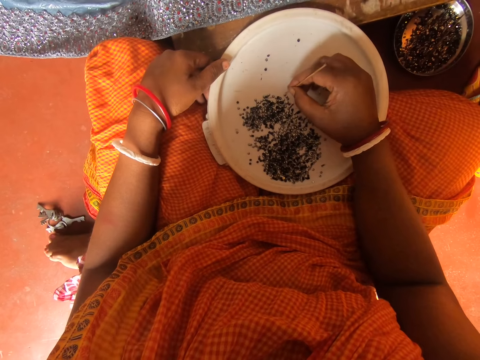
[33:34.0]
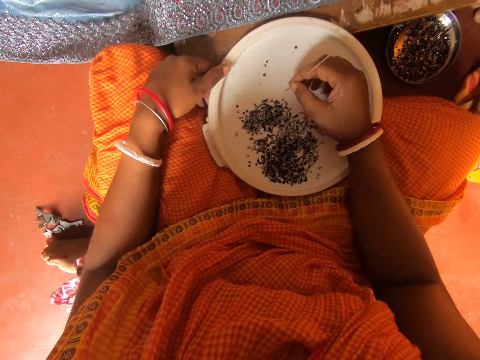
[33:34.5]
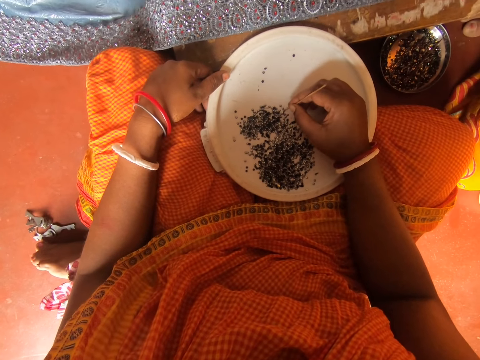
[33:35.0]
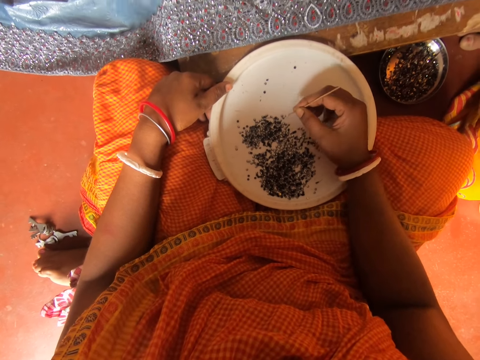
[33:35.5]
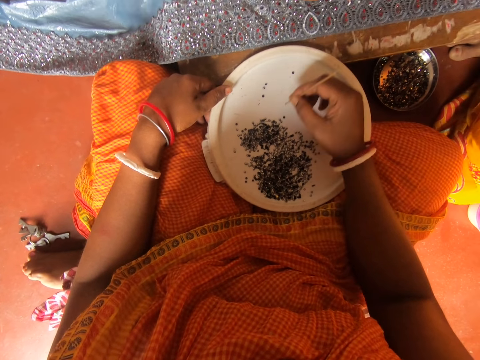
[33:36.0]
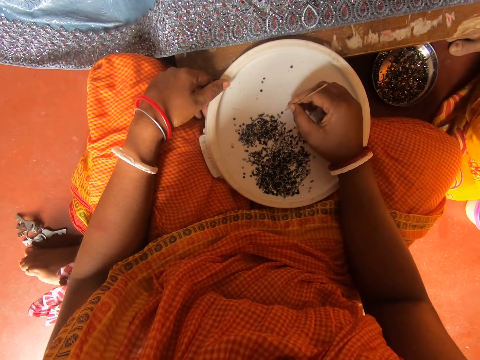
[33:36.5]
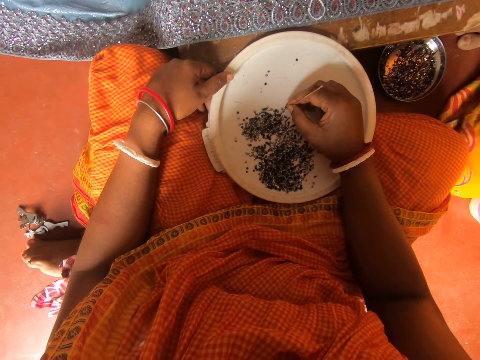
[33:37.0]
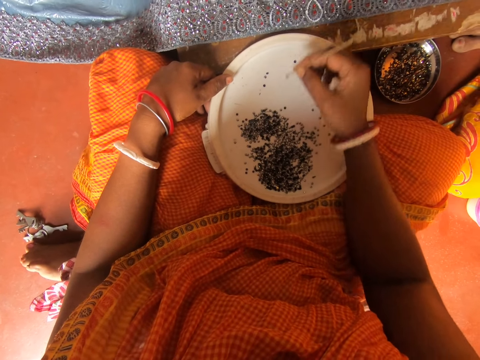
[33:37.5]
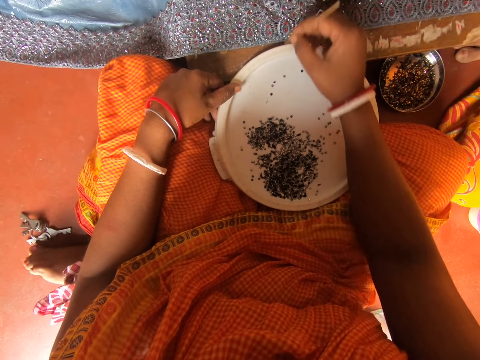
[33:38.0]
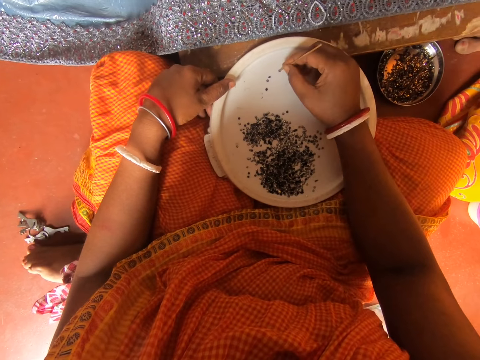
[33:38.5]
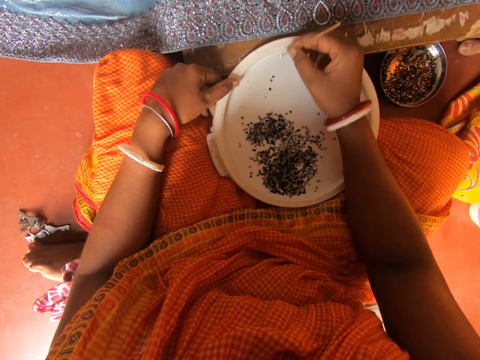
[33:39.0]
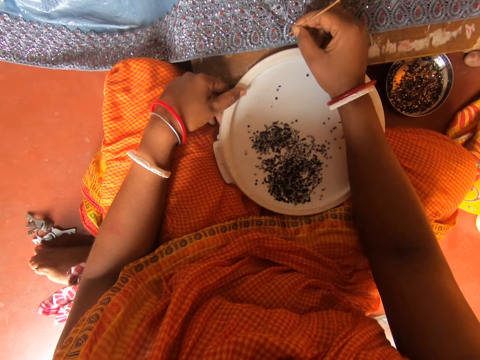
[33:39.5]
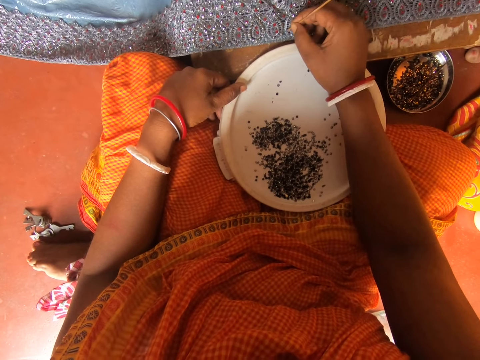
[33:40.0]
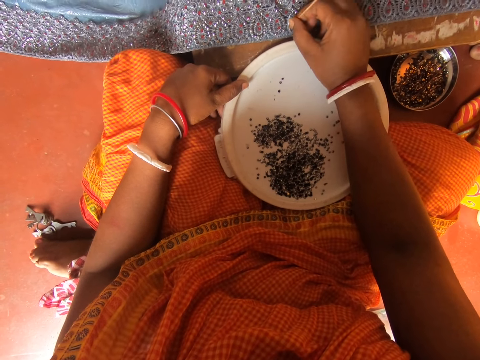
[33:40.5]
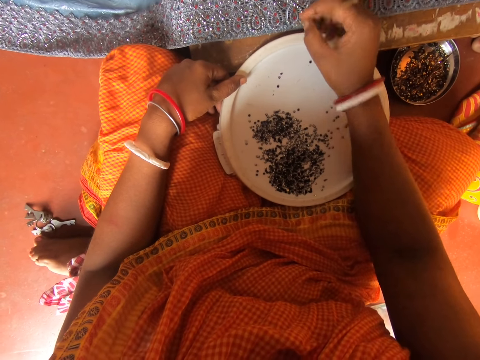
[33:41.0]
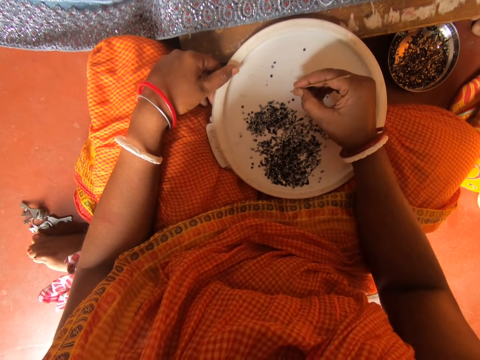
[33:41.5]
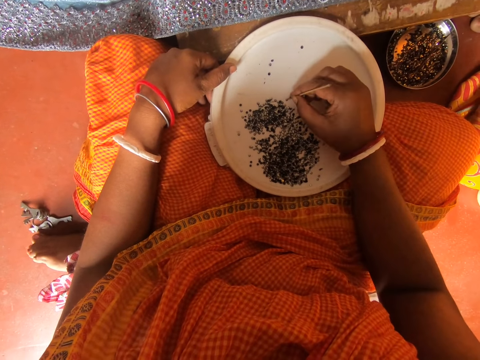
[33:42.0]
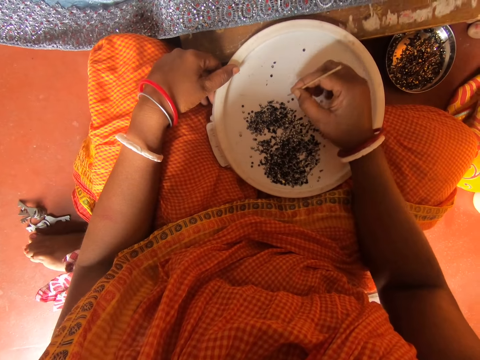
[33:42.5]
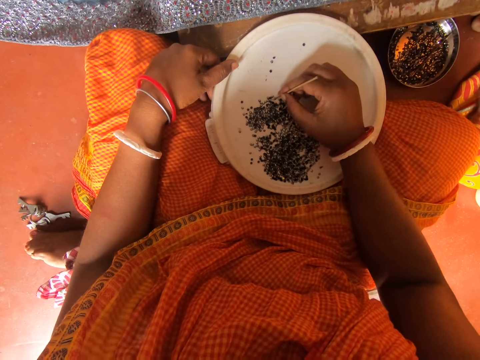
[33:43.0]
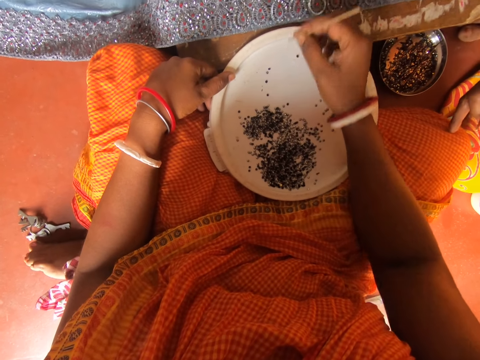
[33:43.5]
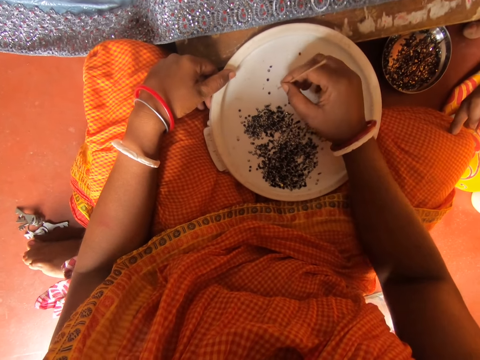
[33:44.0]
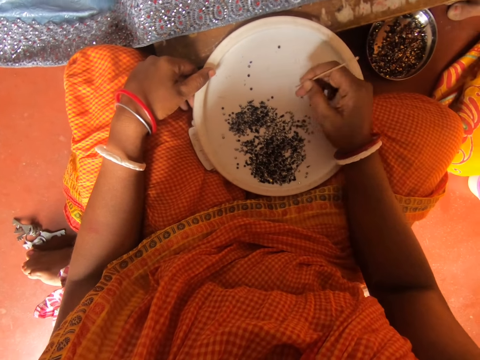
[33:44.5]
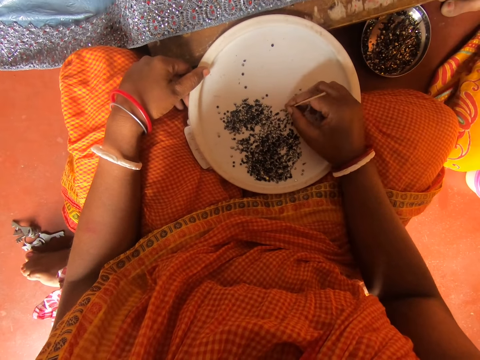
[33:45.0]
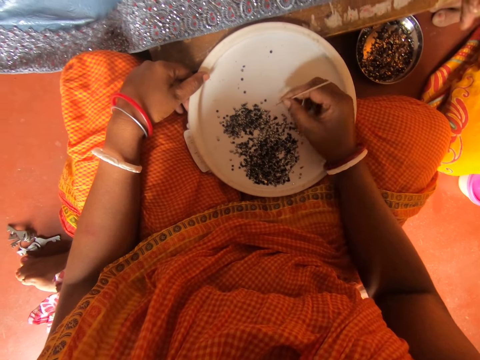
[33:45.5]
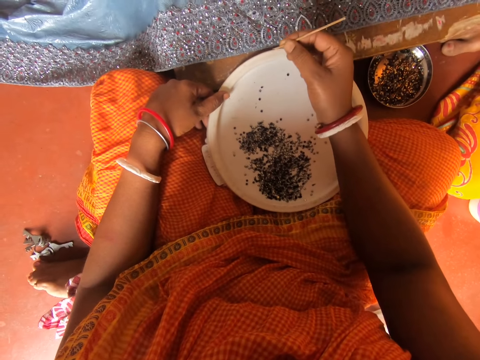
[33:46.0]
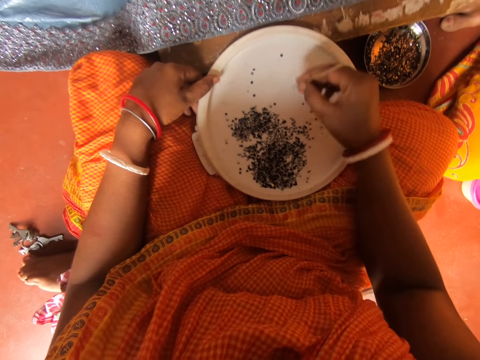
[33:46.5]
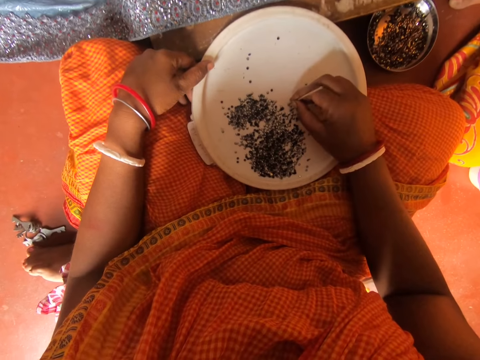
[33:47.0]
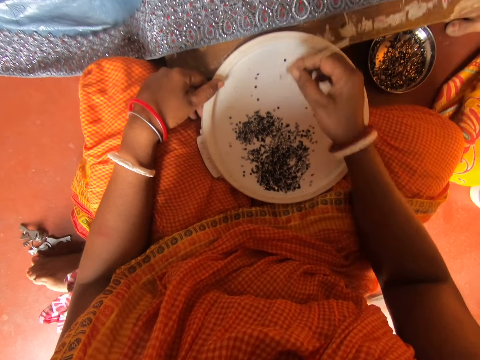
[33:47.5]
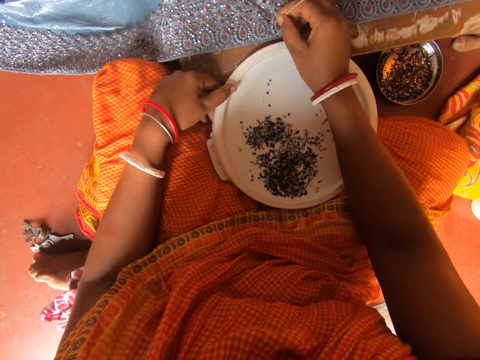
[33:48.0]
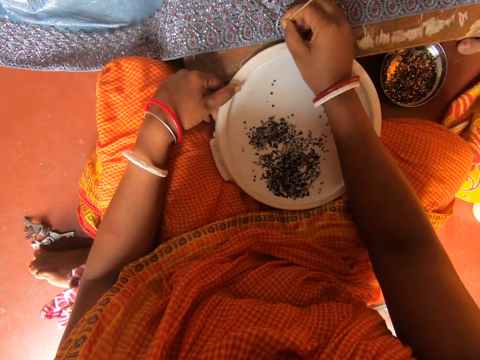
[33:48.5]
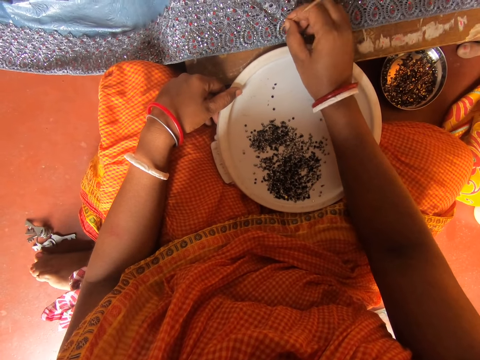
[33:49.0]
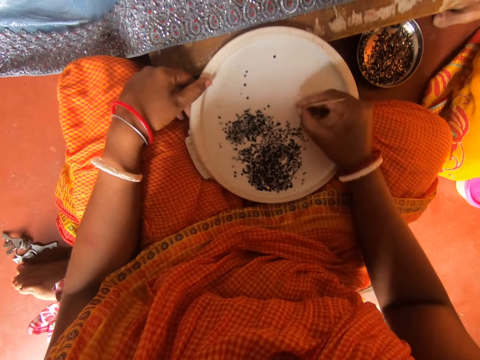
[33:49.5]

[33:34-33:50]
The camera wearer picks a bead with a stick from the plate. They stick the bead on a cloth. They pick the bead with the stick from the plate. They move a hand. They pick the bead with the stick. They move a hand. They pick the bead with the stick. They stick the bead on the cloth.

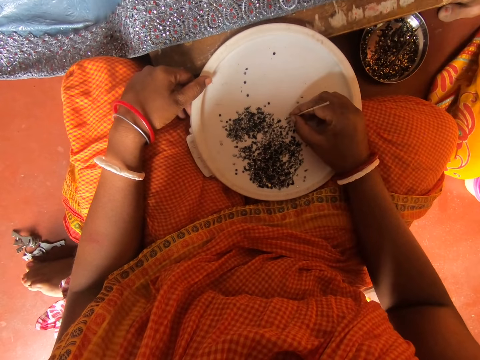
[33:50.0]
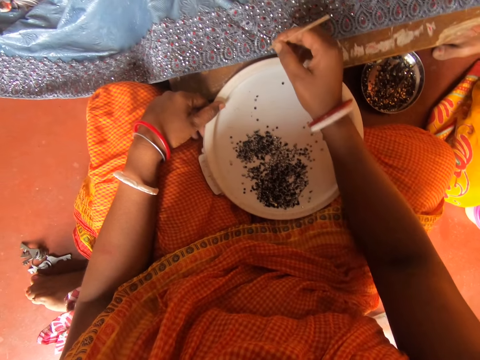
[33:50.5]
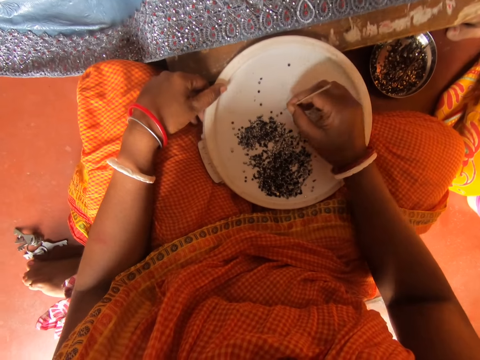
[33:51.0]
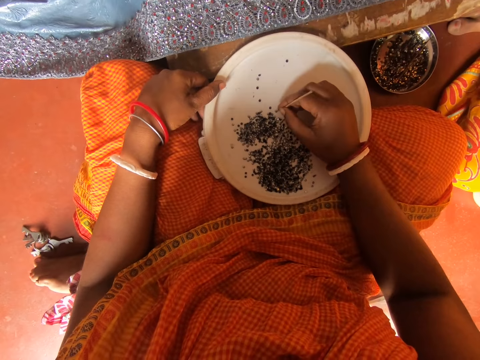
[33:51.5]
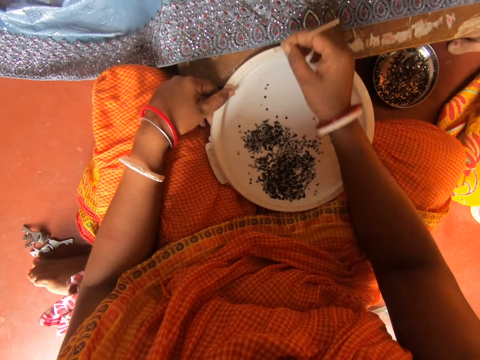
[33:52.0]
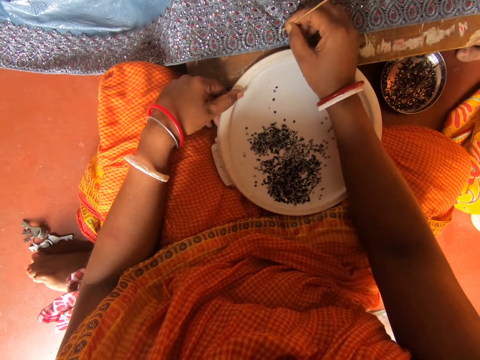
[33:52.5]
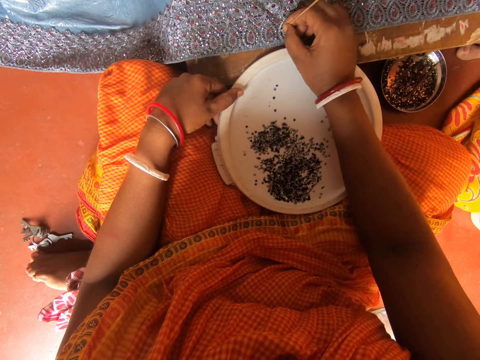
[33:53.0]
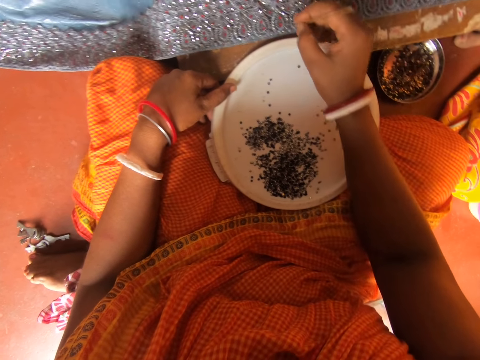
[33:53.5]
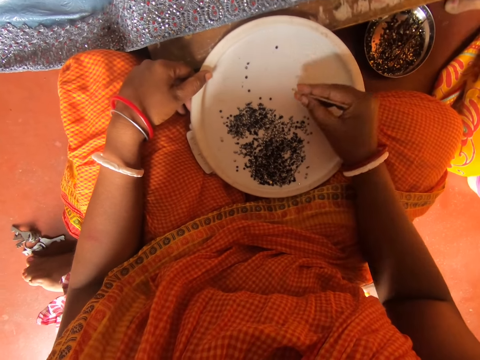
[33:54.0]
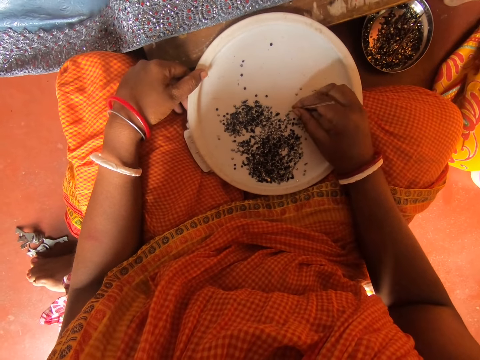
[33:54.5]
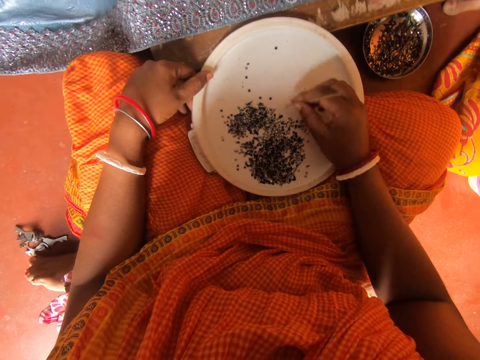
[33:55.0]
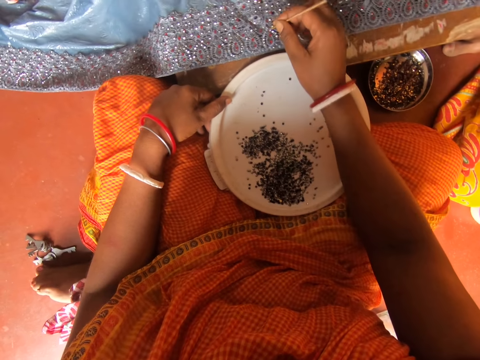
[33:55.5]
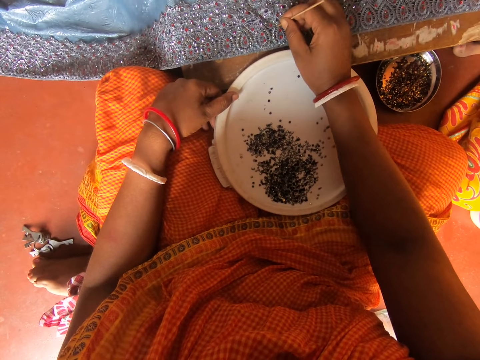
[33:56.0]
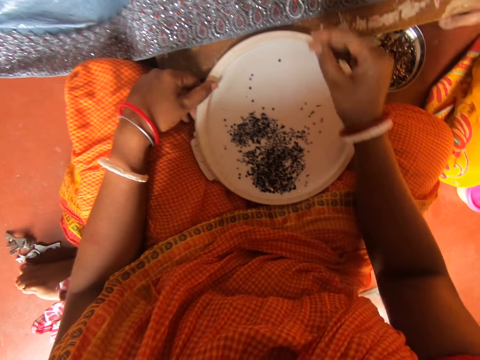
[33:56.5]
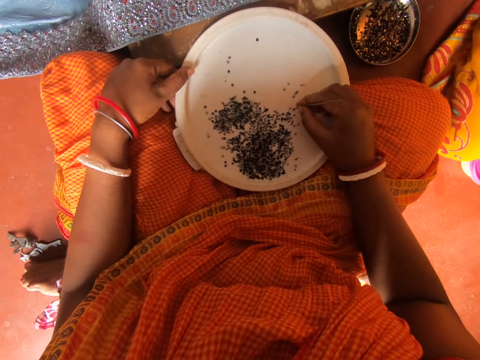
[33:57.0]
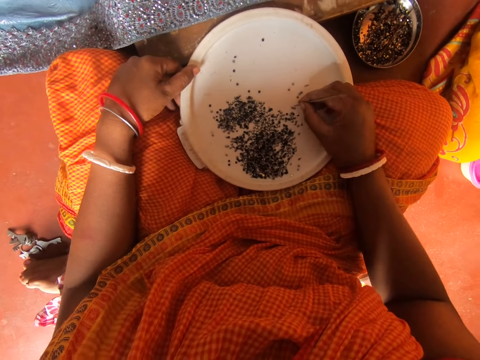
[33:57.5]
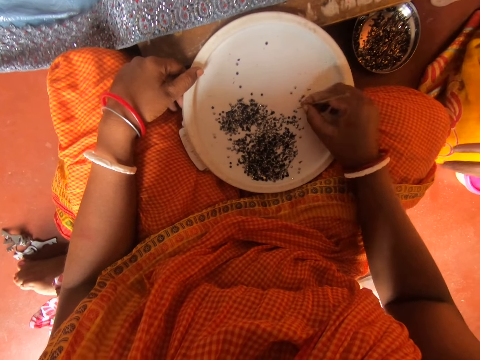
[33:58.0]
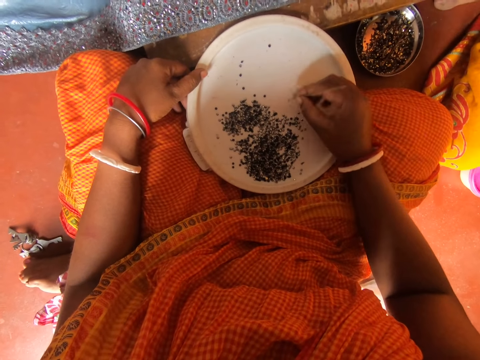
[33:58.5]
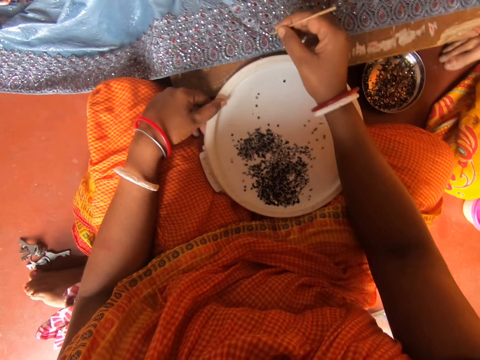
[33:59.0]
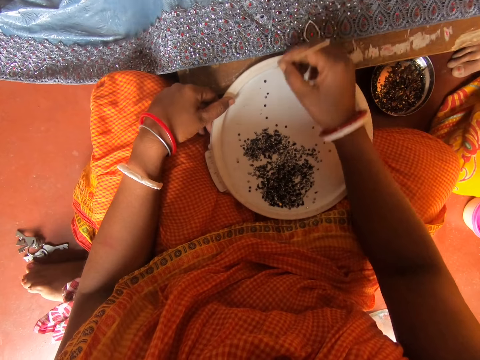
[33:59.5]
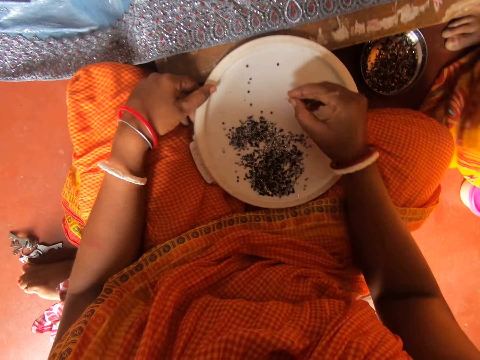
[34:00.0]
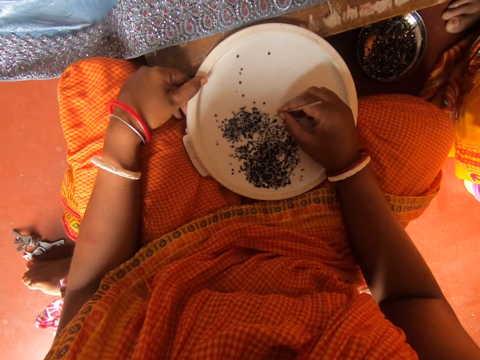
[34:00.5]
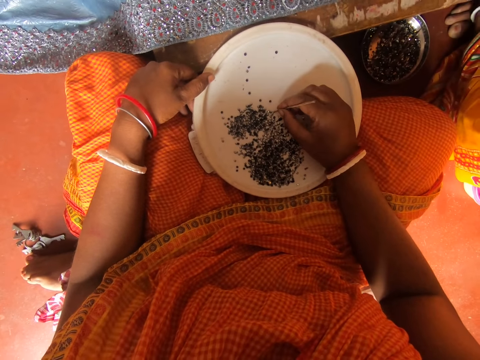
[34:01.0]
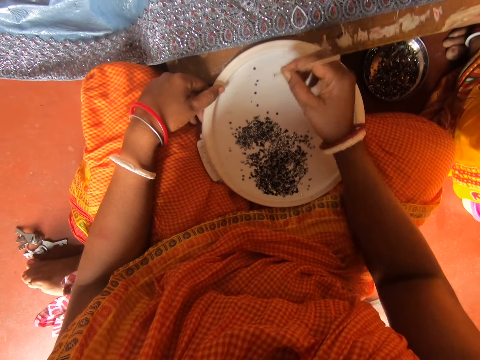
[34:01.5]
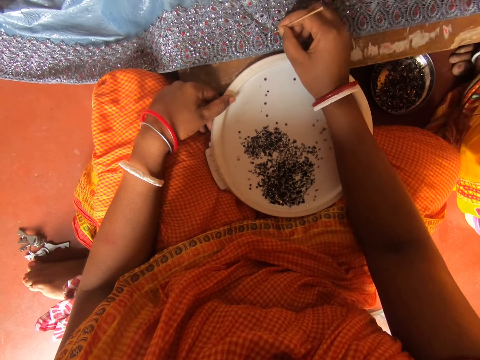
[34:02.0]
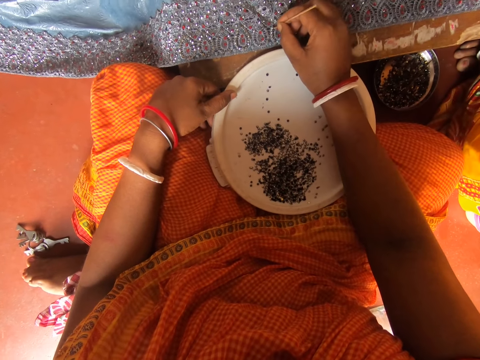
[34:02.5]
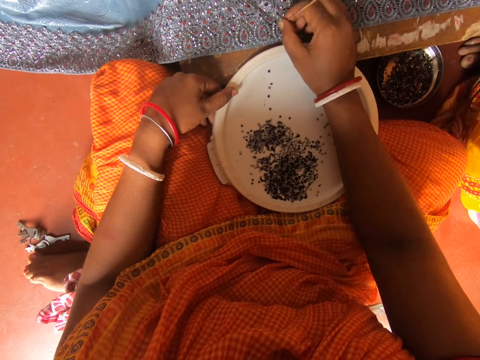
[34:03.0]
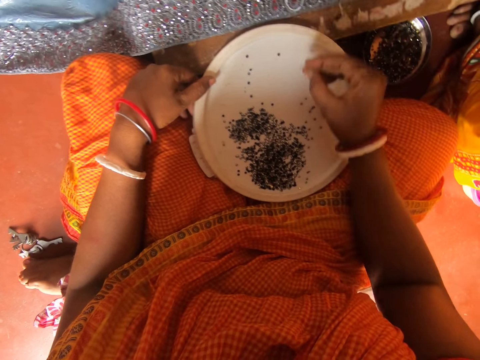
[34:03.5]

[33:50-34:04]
The camera wearer picks a bead with a stick from the plate. They move a hand. They pick the bead with the stick. They stick the bead on a cloth. They pick the bead with the stick from the plate. They stick the bead on the cloth. They pick the bead with the stick from the plate. They move a hand. They put beads on the cloth. They pick the bead with the stick from the plate. They stick the bead on the cloth.
